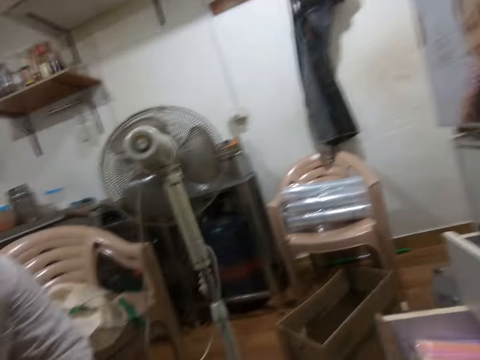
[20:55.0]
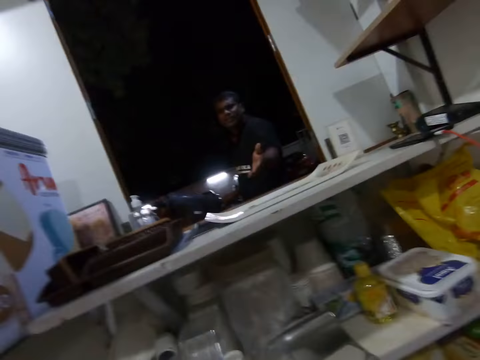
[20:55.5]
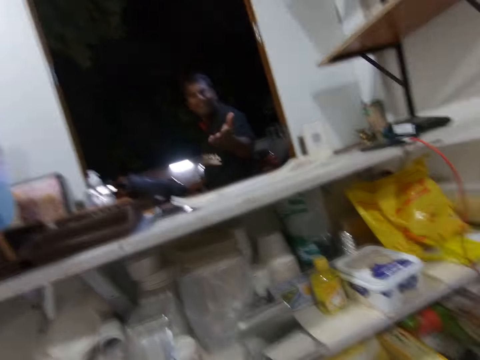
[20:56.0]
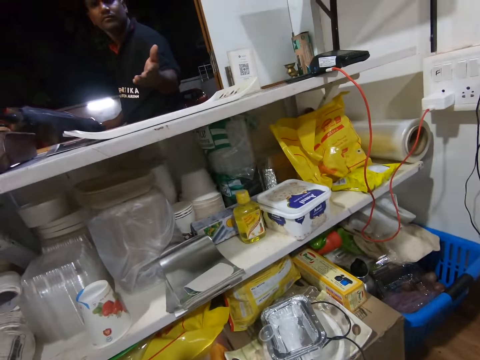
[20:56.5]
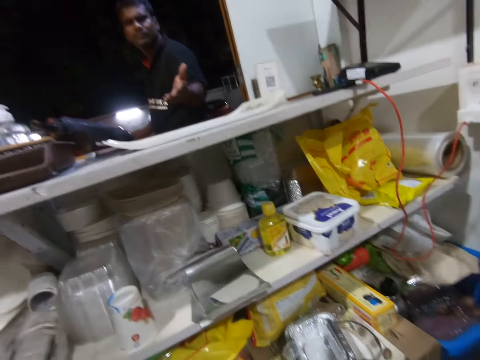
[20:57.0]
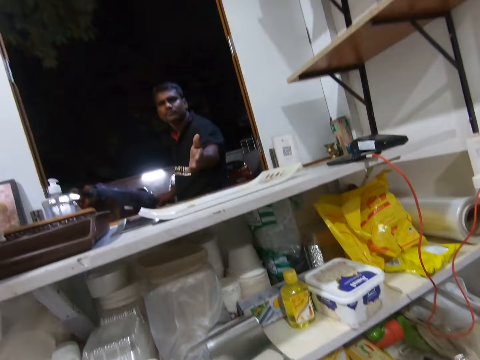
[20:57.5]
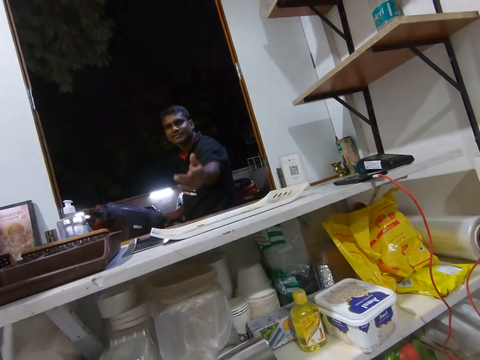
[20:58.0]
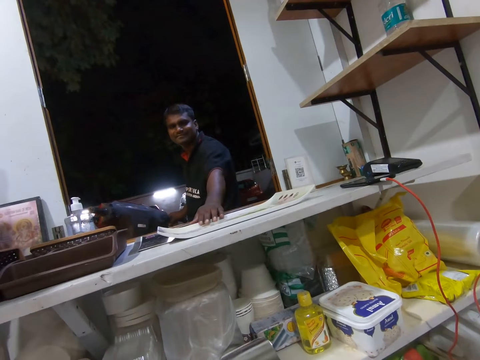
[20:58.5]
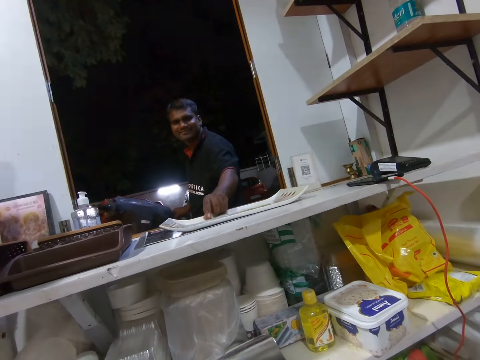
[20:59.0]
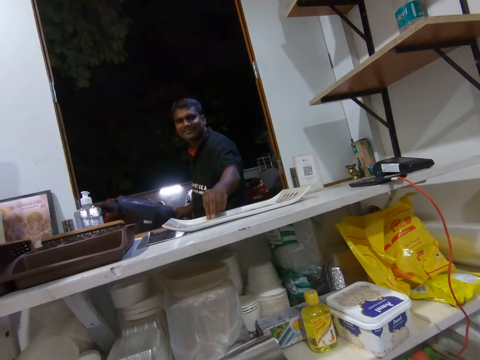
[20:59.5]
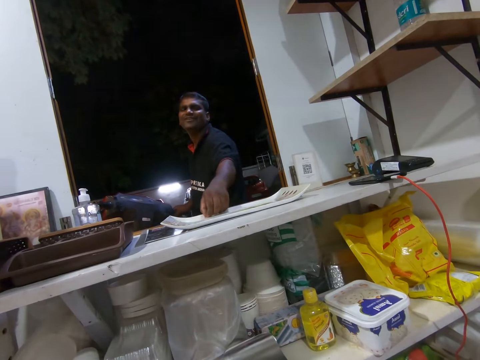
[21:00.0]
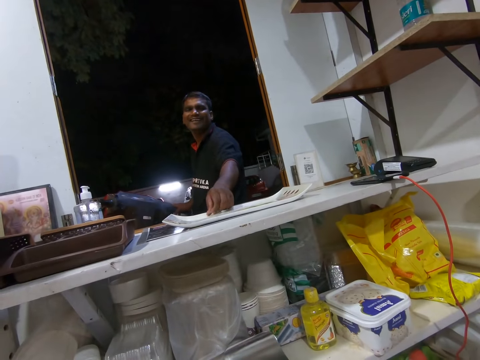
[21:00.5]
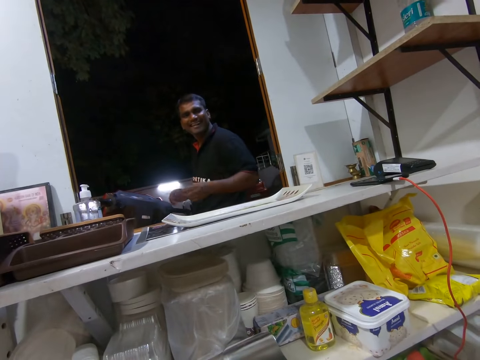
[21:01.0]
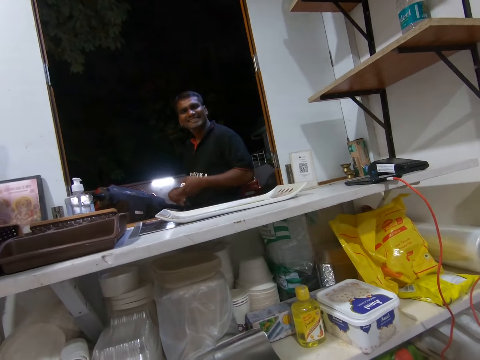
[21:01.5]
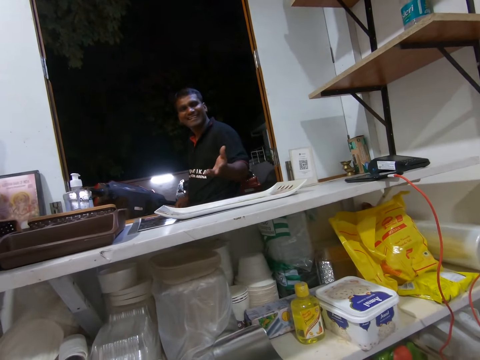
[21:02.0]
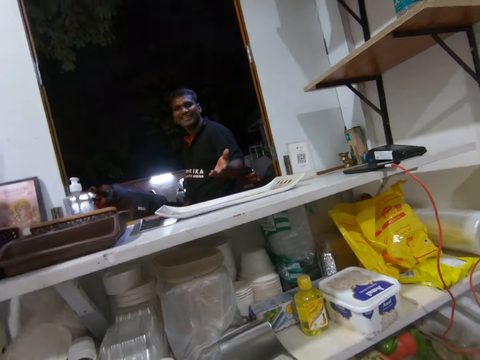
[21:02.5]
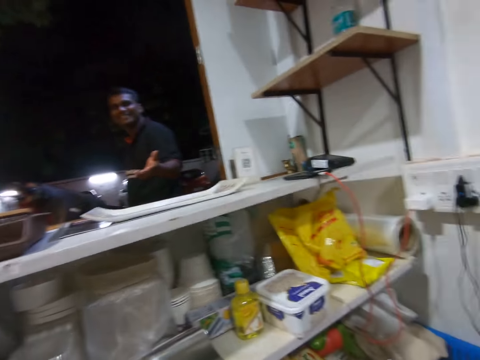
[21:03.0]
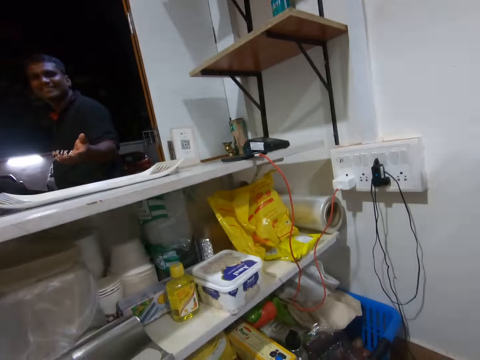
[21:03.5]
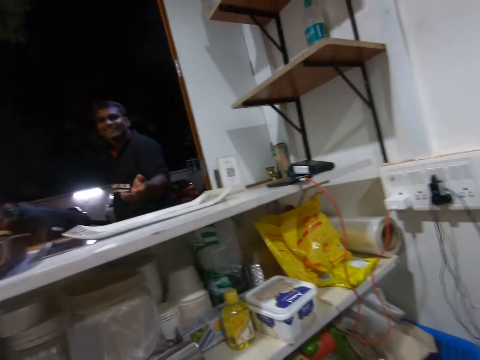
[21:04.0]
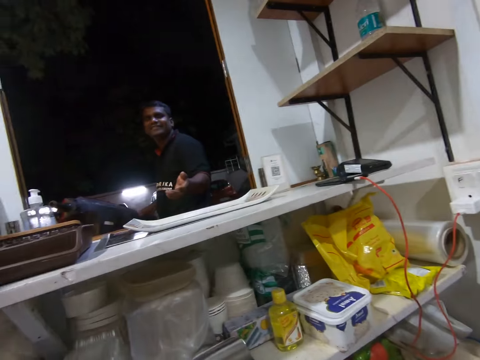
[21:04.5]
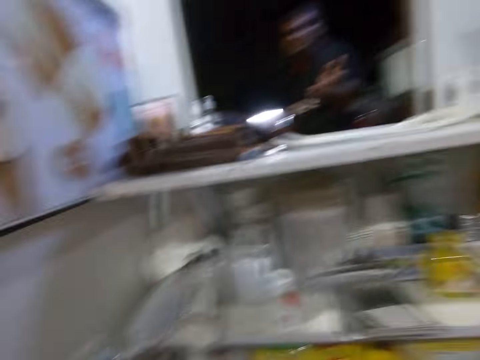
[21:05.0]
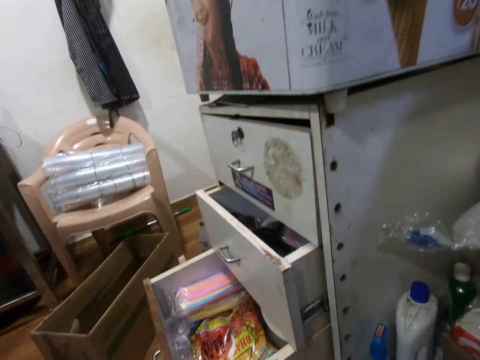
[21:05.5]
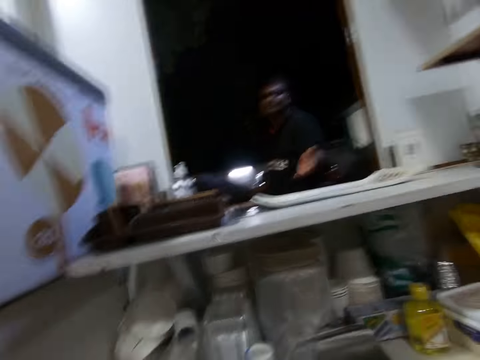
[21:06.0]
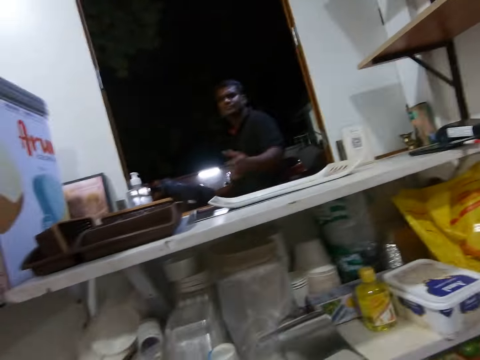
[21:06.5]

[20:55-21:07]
A man pulls a tray on the shelf with his left hand. The man picks a key from the tray with his left hand.

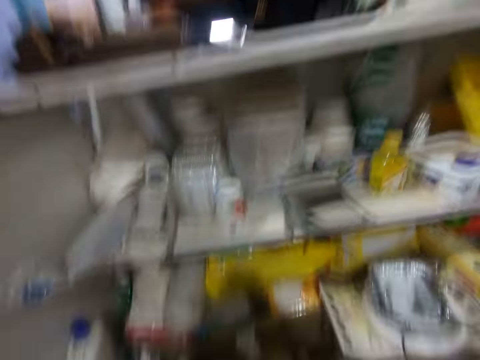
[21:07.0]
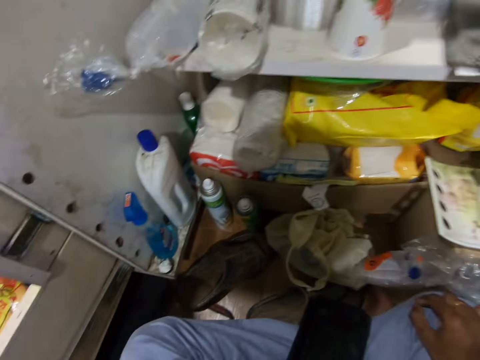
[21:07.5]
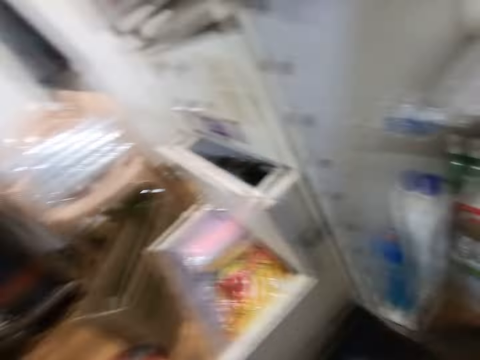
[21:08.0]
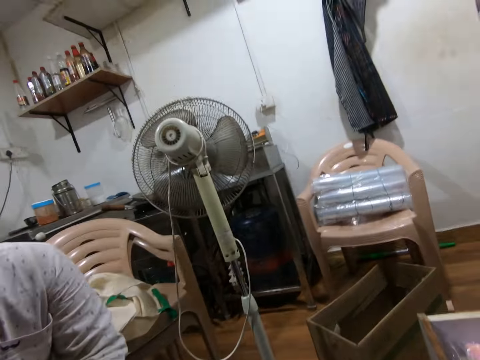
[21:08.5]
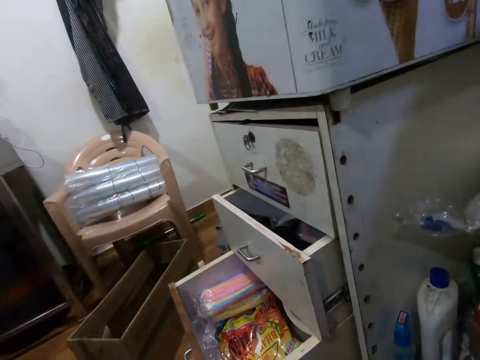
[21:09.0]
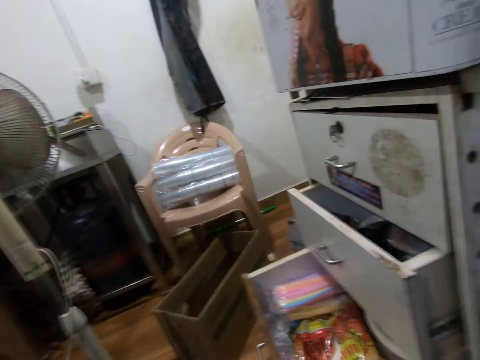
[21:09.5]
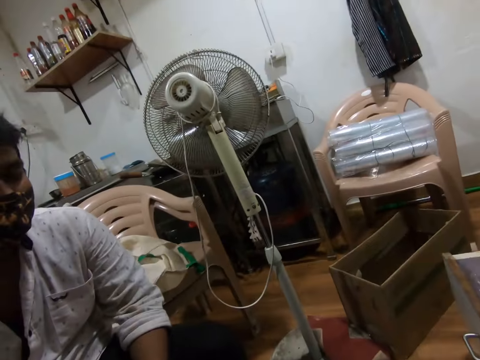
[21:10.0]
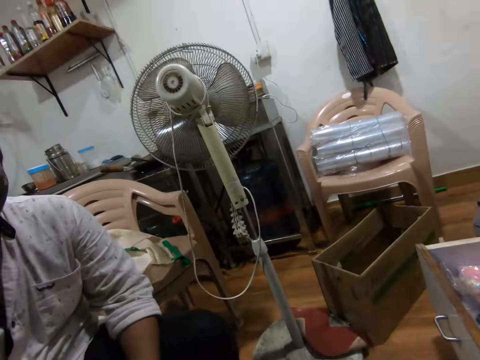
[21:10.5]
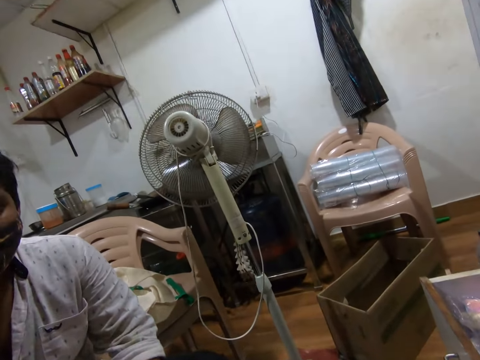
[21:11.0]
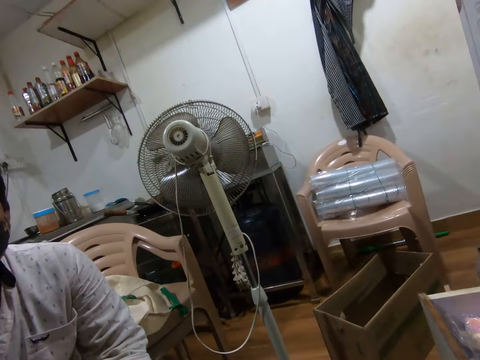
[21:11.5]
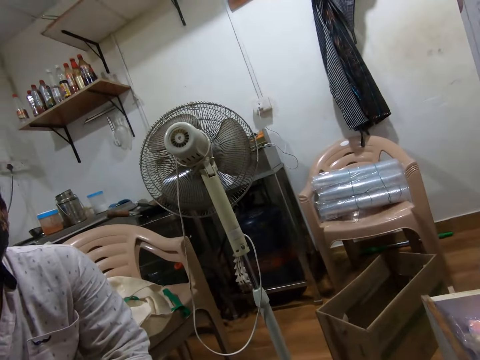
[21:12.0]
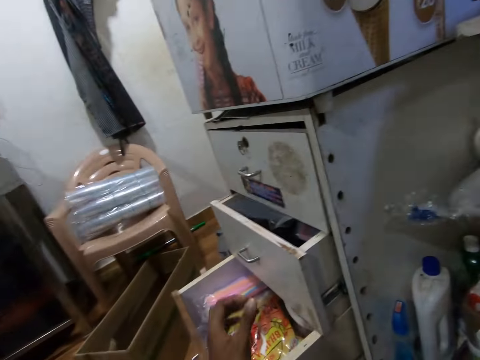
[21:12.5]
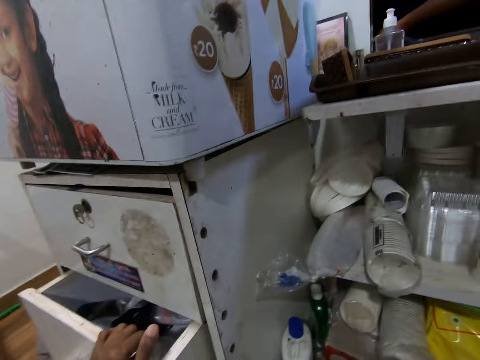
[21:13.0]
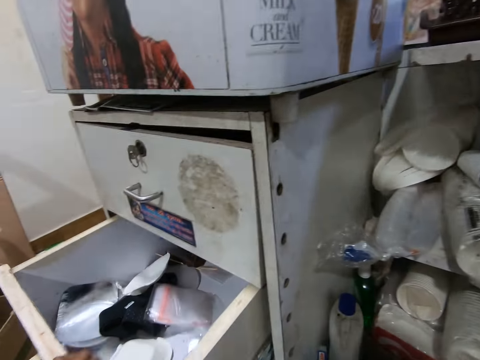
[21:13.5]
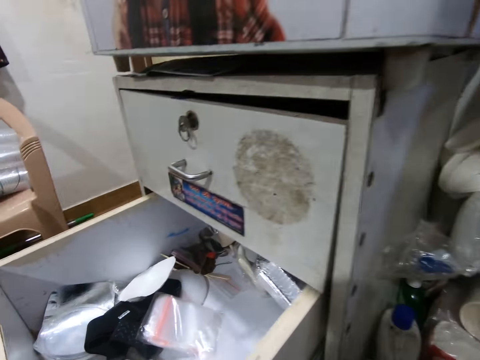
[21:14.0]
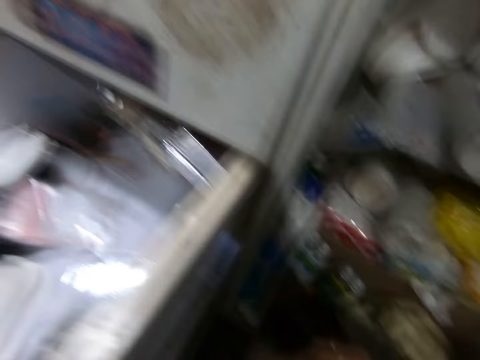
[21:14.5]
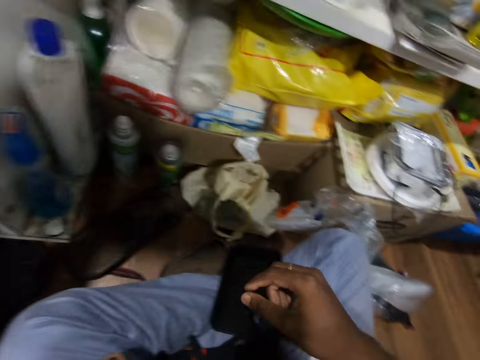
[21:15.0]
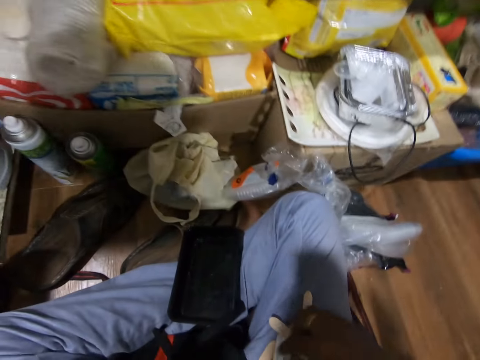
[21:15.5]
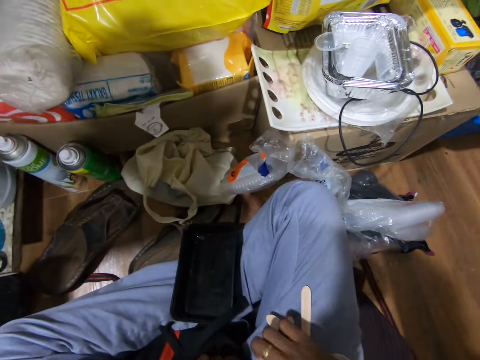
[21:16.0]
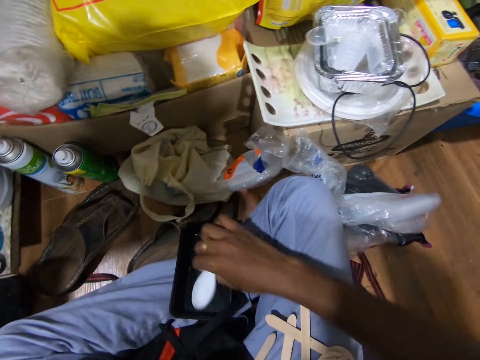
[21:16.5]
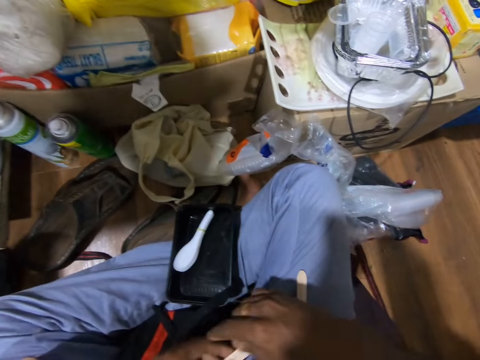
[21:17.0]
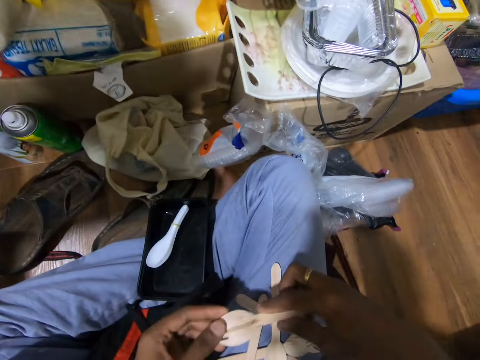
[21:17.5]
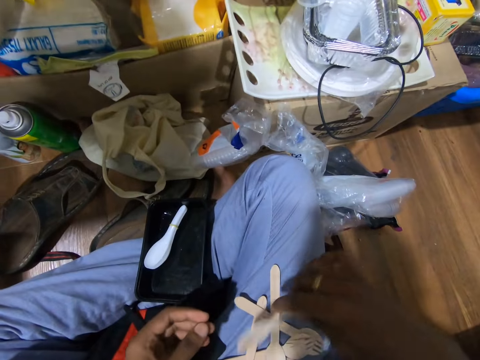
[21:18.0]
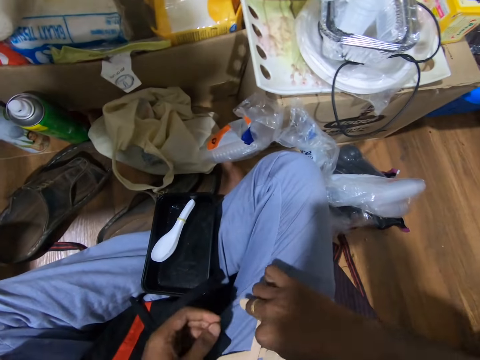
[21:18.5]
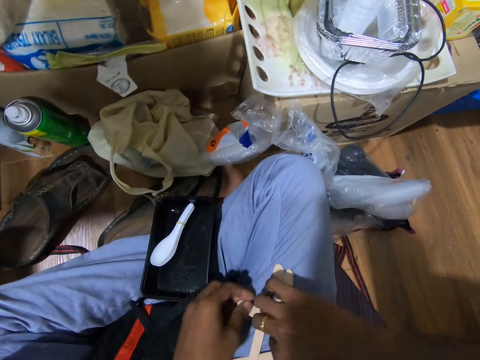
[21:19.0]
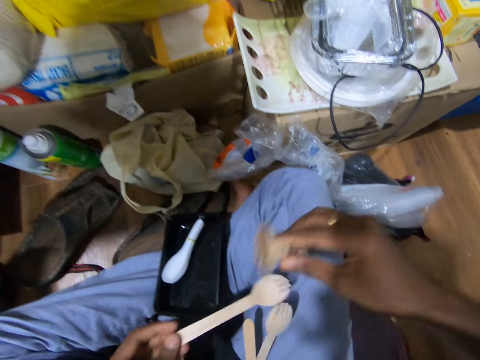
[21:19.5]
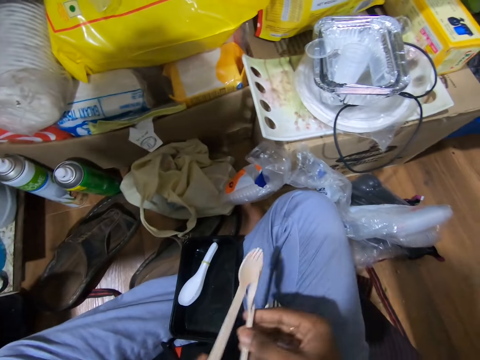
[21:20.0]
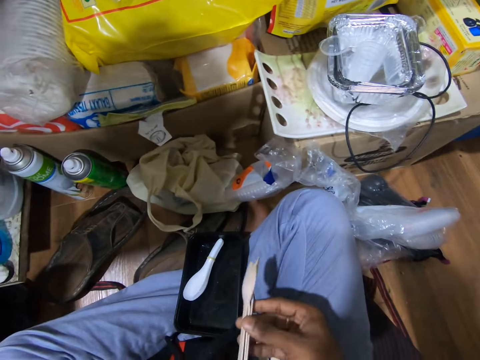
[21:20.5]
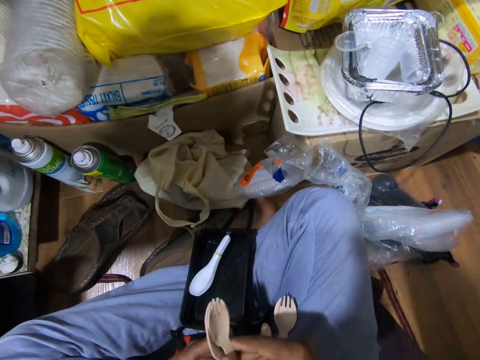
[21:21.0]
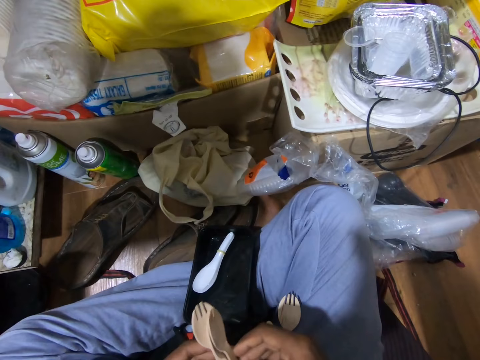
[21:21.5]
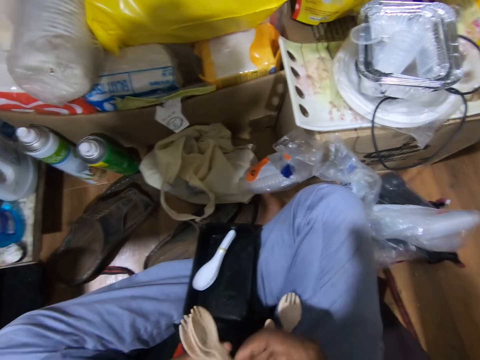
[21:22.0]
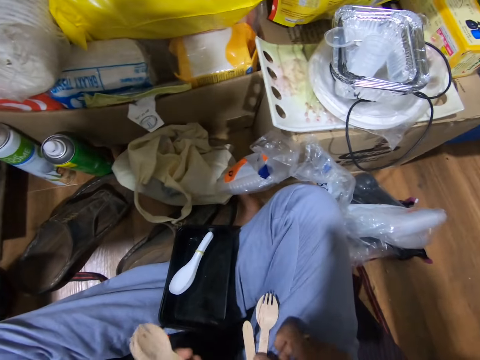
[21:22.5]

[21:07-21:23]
A man speaks to the camera wearer. The camera wearer pulls the drawer with his left hand. He picks some spoons from his lap with his right hand. He drops the spoons in his right hand into the plastic plate or tin. He takes a fork from his left hand with his right hand. He picks a fork from his lap with his left hand. He arranges the spoon. He passes the fork to his left hand.
